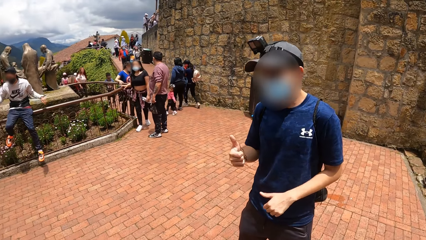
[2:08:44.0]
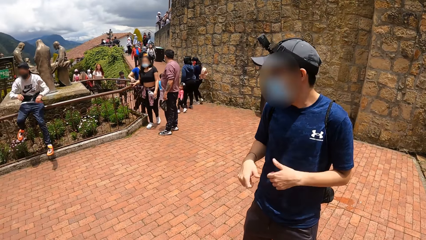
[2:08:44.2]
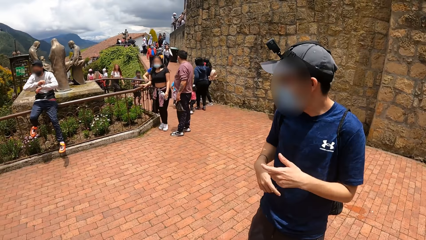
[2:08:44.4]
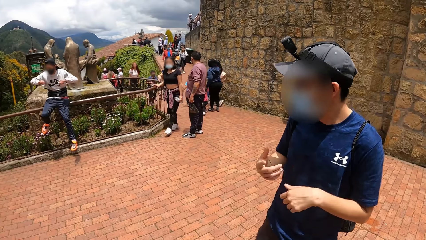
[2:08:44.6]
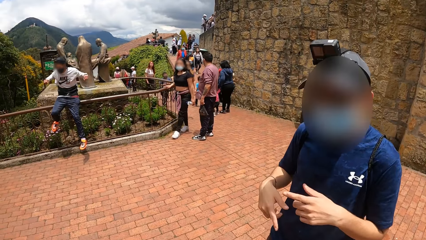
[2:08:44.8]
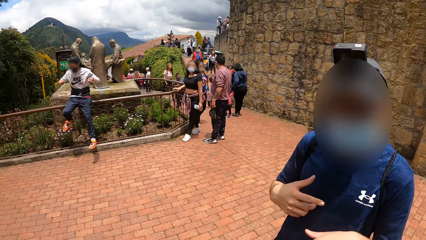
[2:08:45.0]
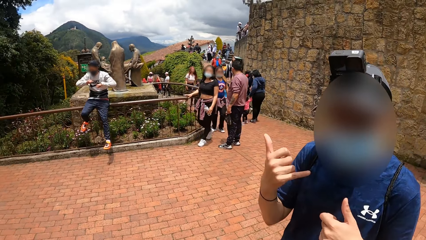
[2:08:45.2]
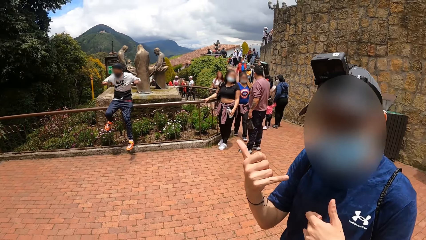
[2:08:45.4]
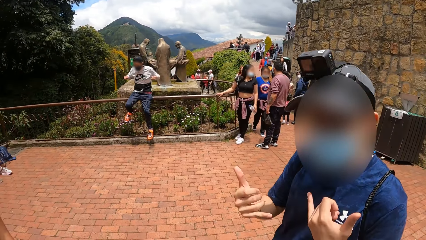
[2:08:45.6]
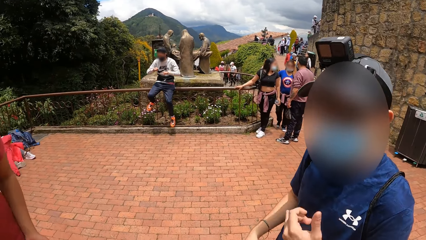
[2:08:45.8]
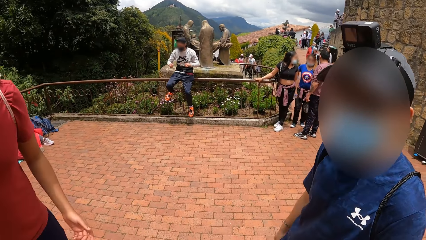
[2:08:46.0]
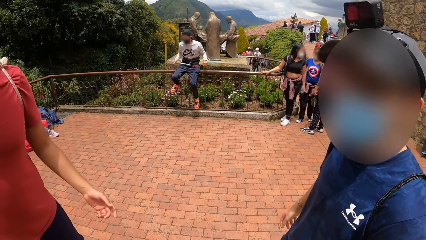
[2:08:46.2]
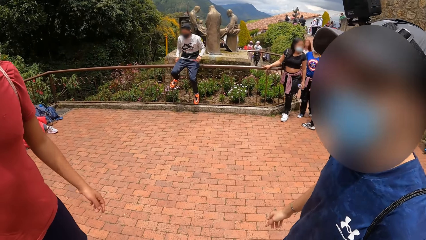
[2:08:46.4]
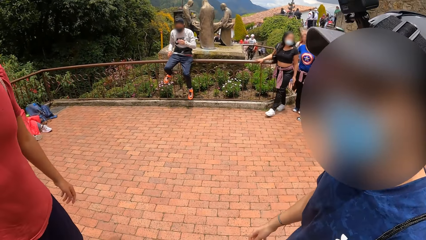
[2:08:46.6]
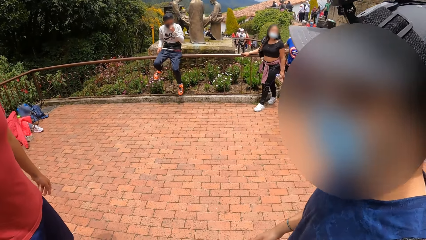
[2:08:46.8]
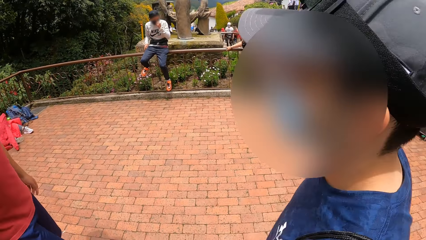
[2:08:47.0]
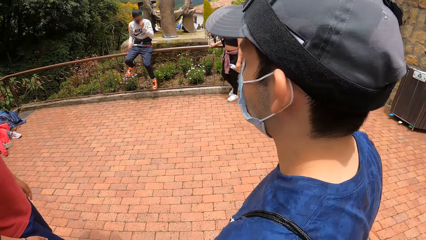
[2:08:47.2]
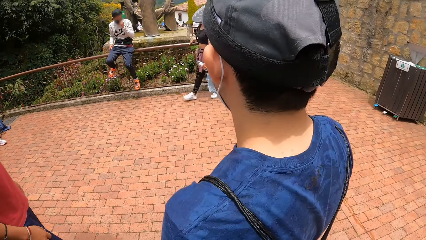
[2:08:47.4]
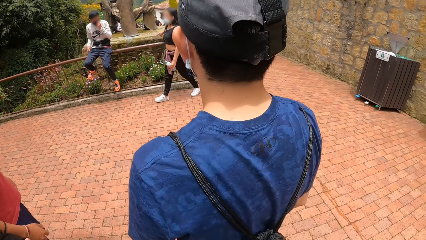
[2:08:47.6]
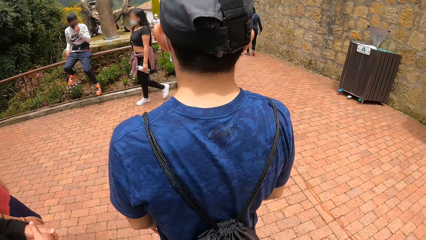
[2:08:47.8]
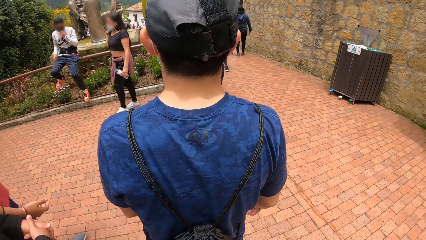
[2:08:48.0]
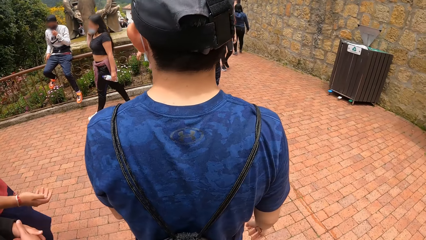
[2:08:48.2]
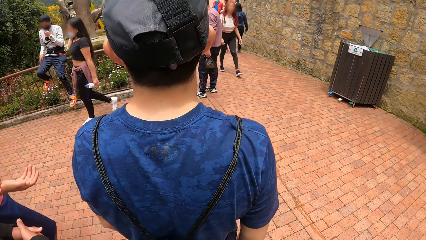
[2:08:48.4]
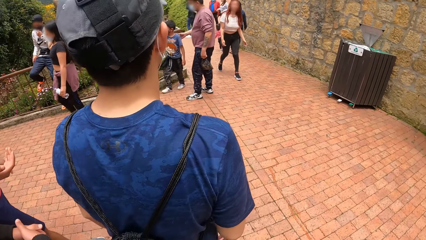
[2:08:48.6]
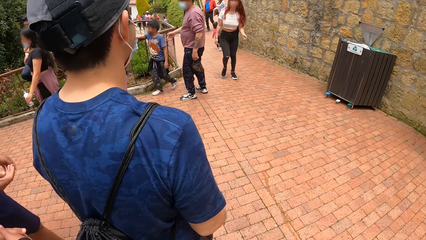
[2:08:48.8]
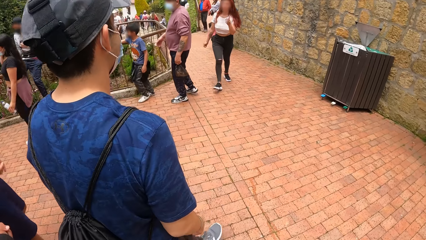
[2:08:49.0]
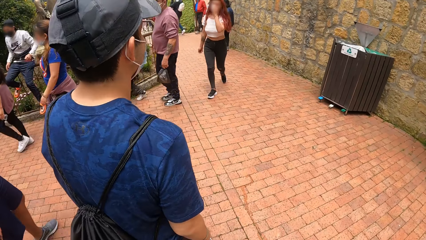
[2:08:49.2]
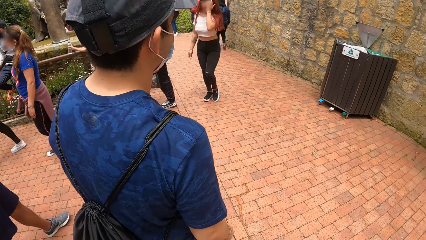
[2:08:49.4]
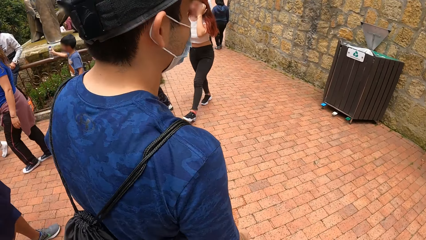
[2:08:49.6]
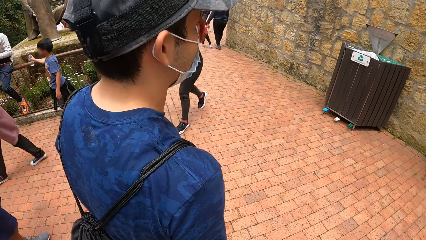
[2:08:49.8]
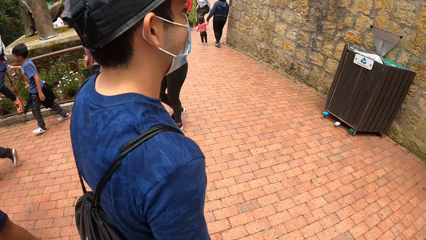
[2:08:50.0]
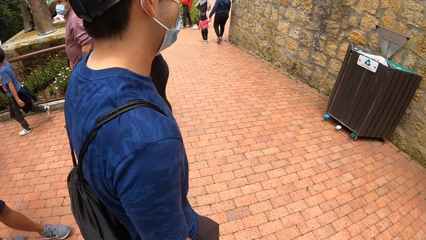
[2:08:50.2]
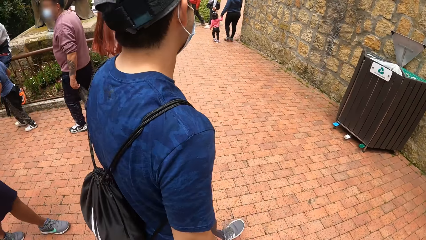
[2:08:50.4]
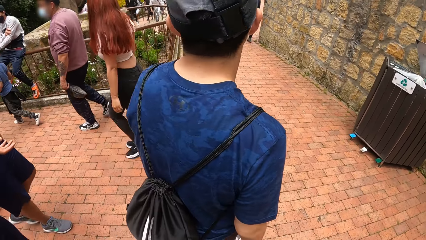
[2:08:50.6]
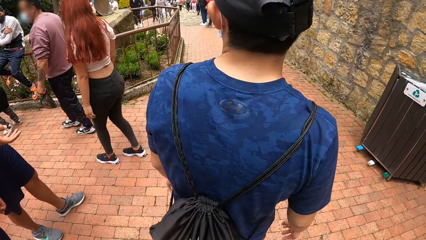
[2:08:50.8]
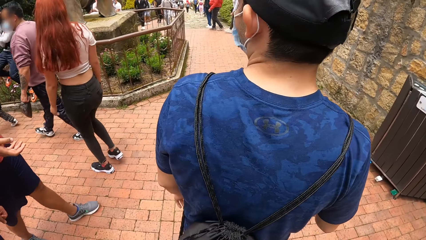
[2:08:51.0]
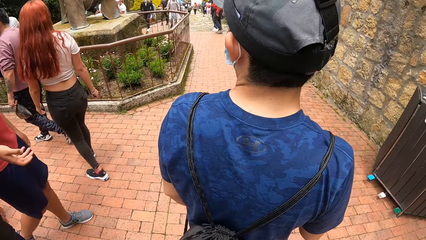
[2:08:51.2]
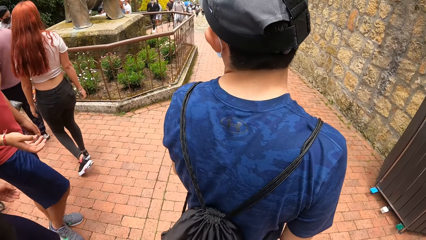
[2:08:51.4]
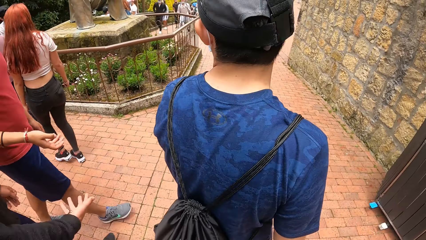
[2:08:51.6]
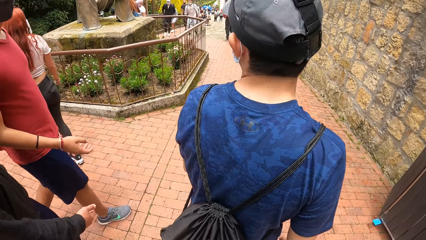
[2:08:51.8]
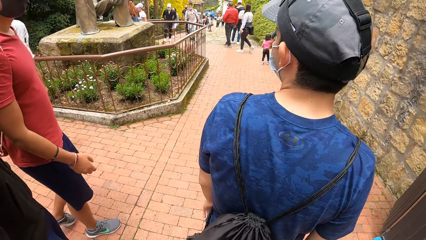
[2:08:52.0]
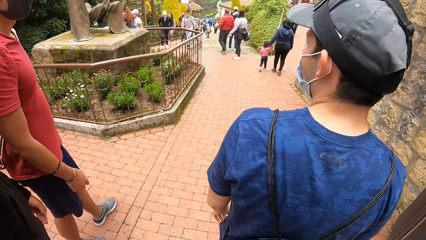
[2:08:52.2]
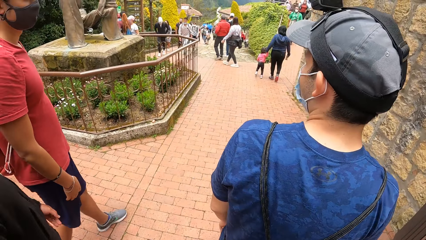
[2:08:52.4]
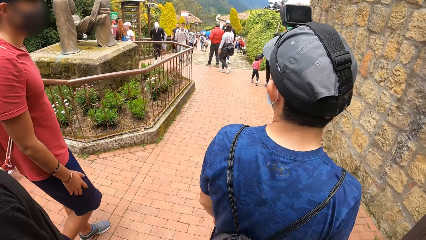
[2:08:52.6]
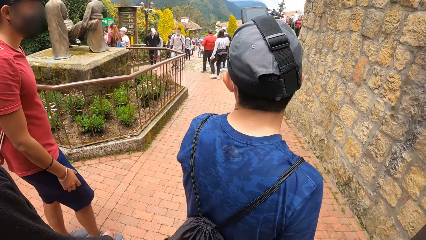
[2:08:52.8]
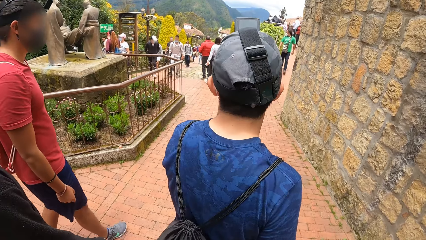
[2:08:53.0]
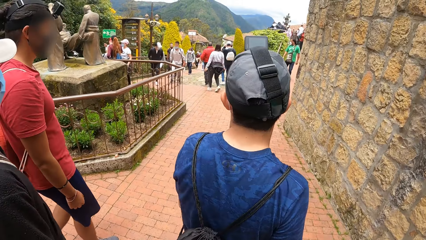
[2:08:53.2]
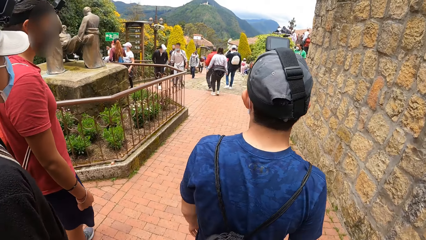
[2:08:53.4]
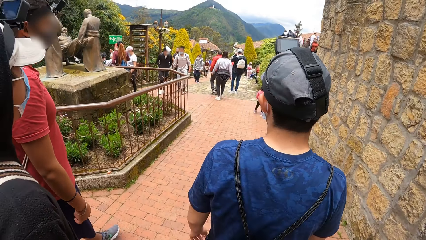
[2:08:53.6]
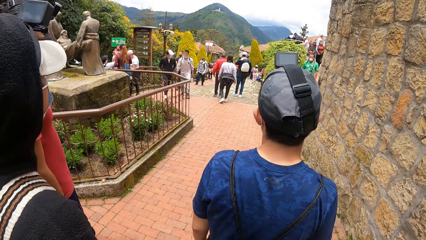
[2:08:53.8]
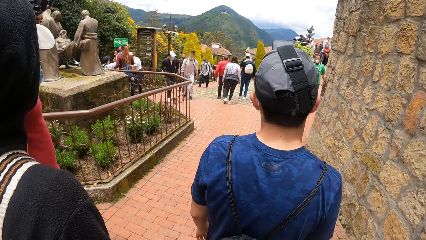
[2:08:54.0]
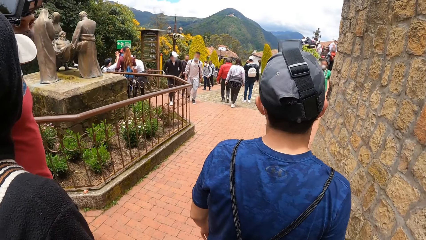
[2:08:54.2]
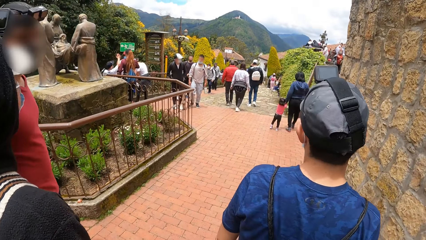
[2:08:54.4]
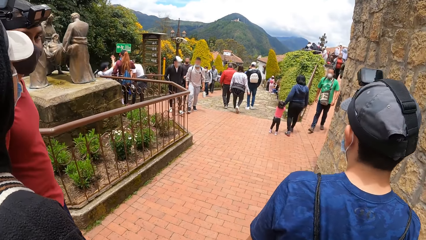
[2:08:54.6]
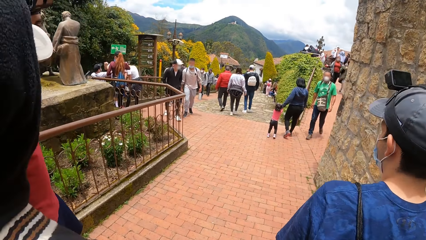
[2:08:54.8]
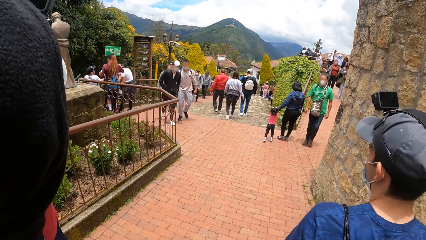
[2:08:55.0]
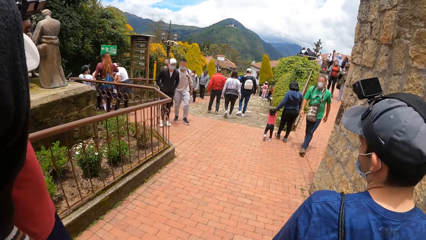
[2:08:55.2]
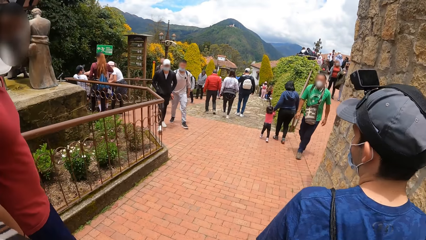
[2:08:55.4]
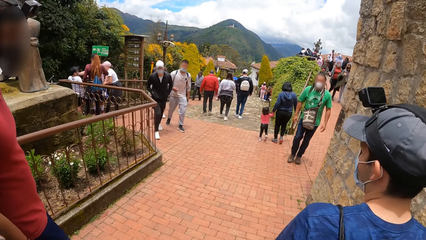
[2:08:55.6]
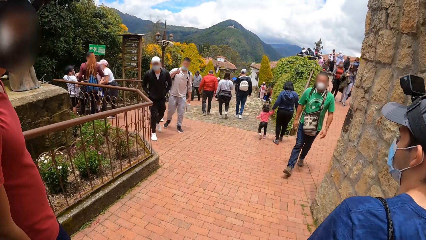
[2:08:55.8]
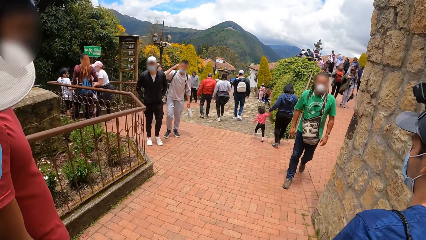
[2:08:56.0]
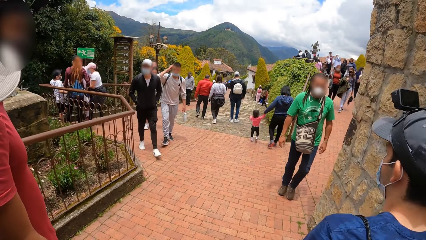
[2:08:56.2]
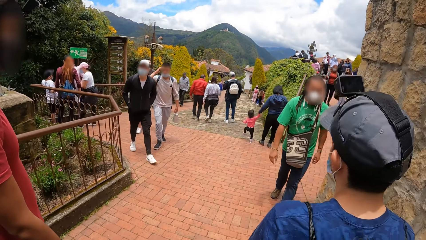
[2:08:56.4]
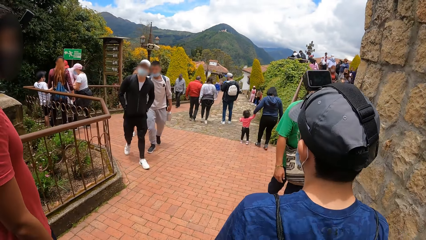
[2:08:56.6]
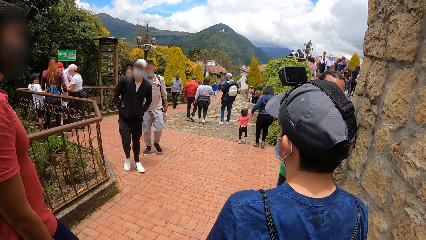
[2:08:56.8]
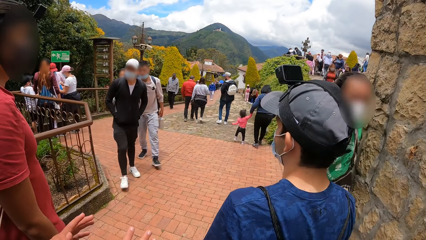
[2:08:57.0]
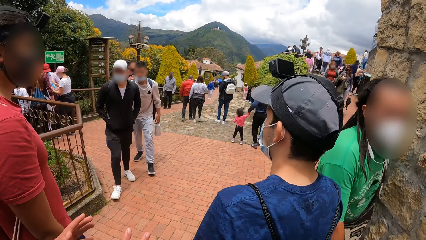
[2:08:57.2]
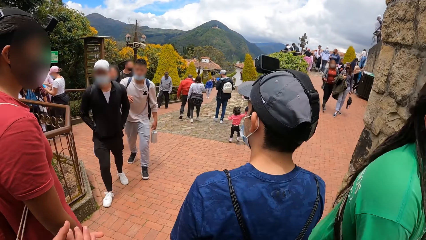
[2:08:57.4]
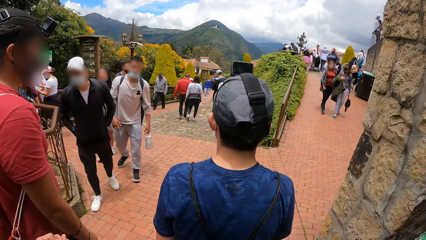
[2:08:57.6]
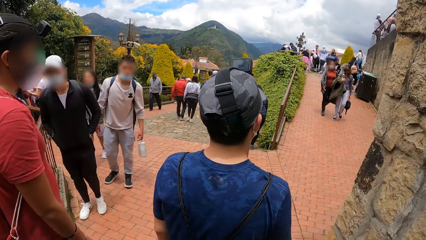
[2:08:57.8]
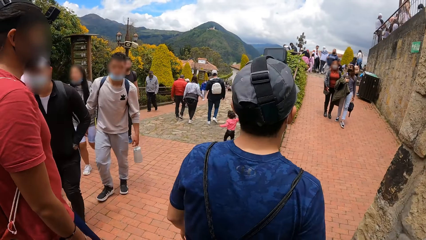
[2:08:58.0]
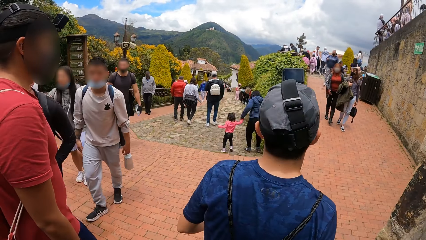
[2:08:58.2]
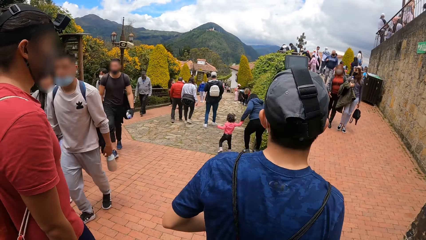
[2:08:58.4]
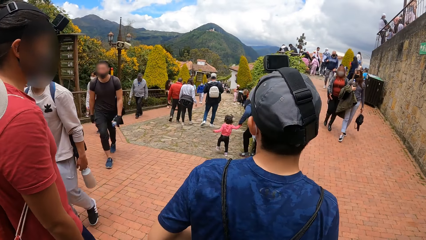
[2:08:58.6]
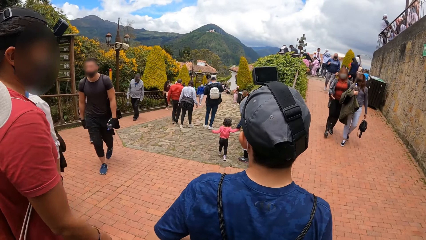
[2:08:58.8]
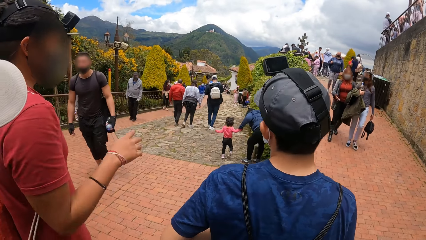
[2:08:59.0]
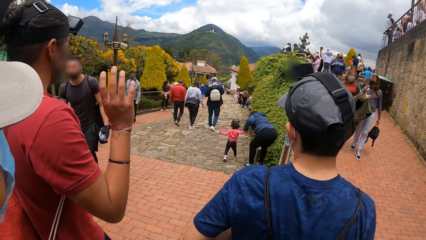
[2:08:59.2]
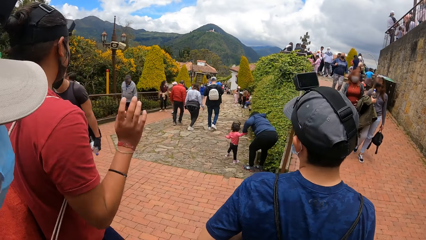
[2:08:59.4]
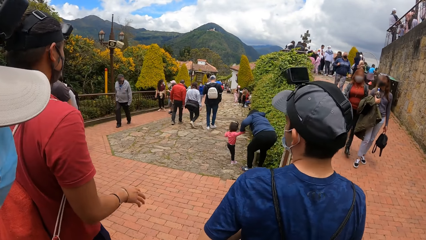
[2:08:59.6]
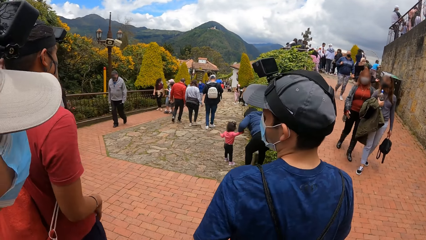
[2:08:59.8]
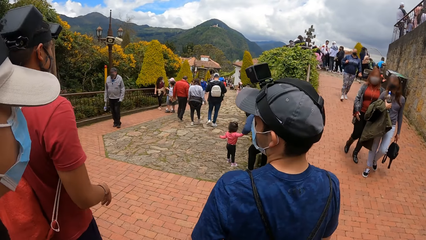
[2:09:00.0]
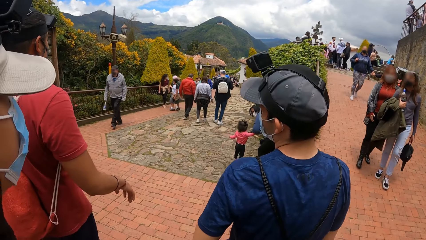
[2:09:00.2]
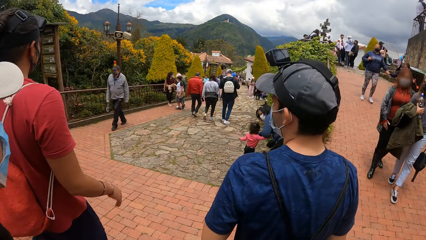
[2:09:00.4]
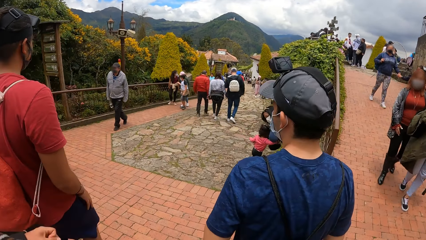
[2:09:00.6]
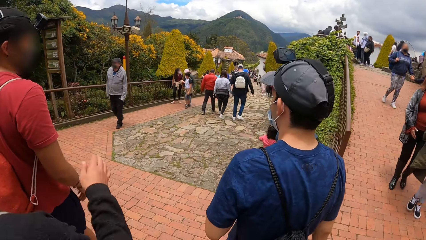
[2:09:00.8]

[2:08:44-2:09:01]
The camera wearer walks down the pathway with a man, another man and a third man.
